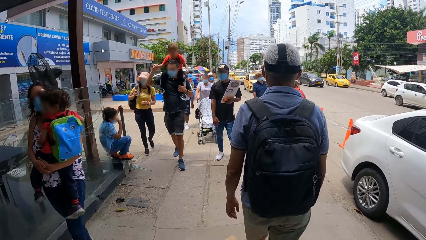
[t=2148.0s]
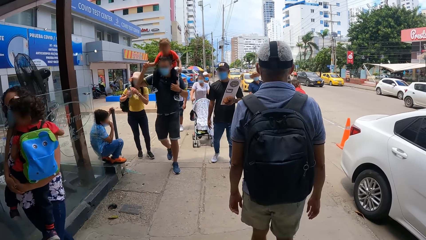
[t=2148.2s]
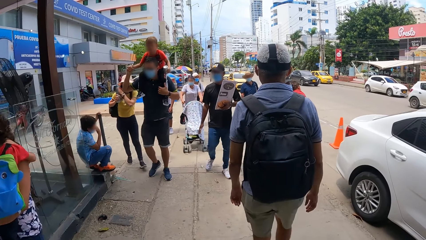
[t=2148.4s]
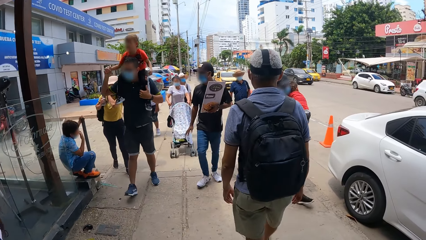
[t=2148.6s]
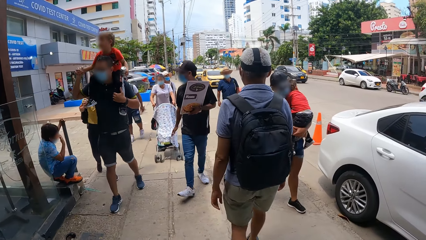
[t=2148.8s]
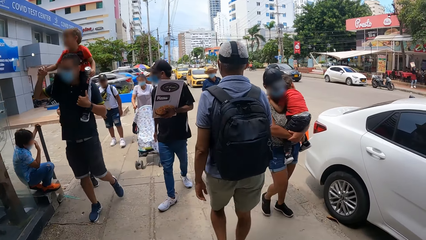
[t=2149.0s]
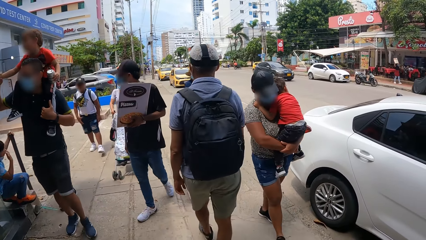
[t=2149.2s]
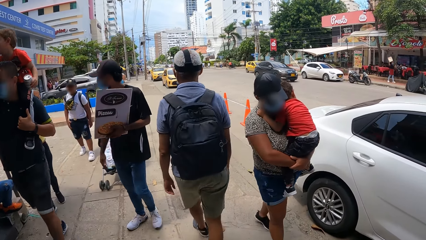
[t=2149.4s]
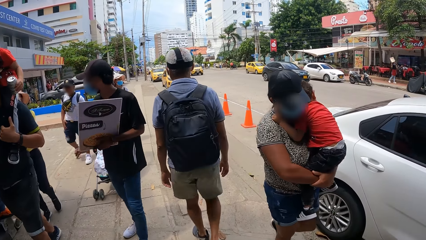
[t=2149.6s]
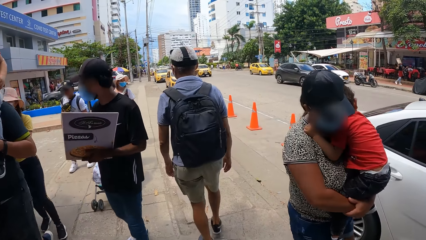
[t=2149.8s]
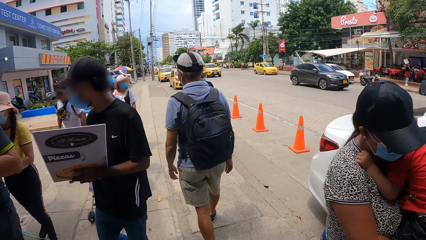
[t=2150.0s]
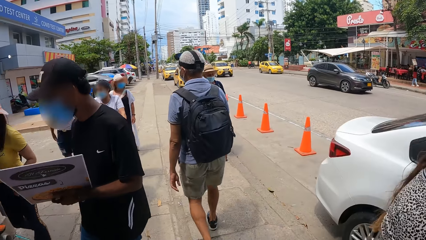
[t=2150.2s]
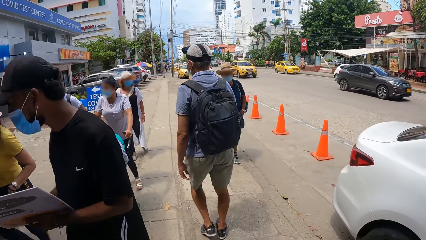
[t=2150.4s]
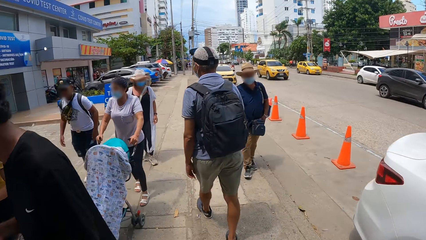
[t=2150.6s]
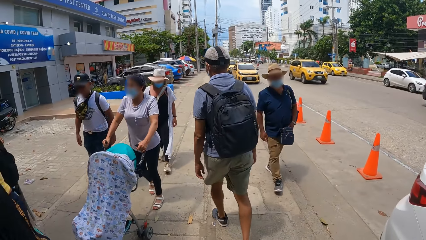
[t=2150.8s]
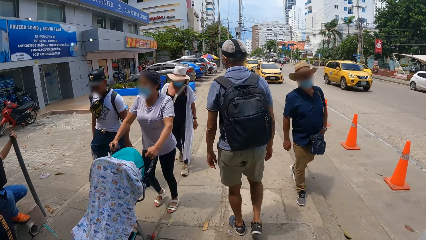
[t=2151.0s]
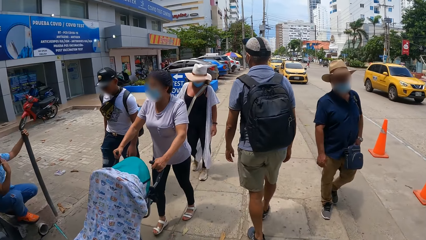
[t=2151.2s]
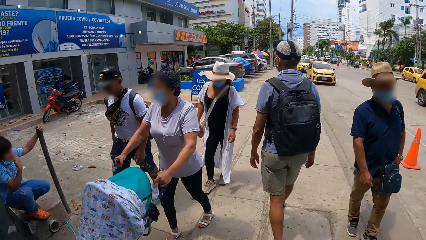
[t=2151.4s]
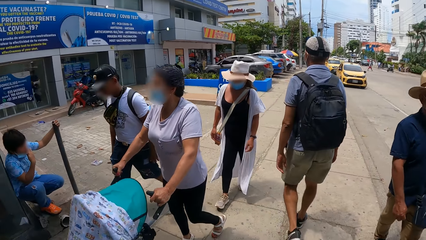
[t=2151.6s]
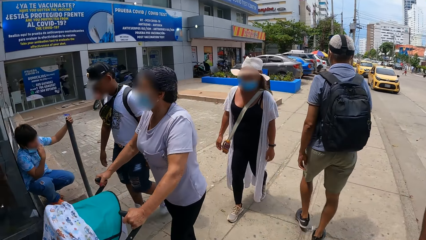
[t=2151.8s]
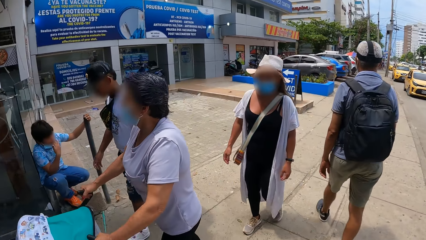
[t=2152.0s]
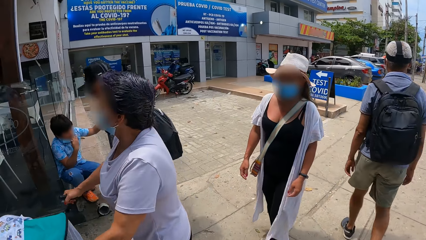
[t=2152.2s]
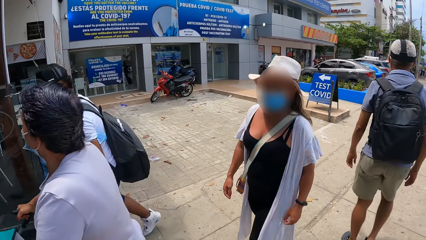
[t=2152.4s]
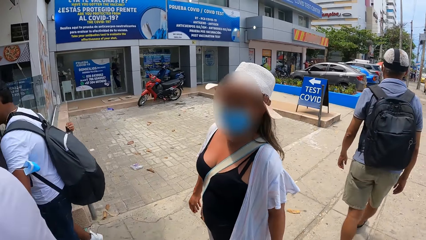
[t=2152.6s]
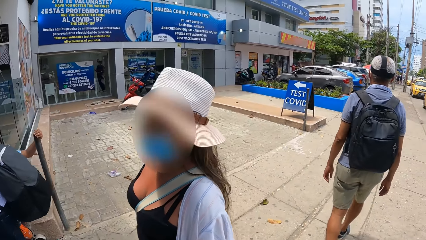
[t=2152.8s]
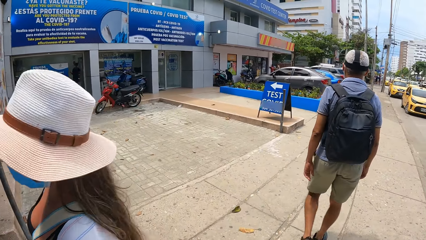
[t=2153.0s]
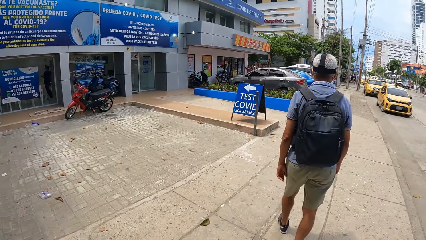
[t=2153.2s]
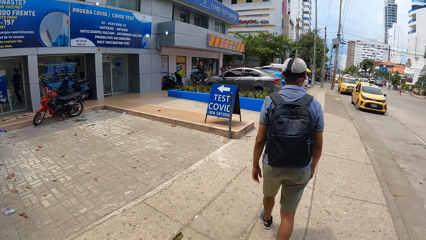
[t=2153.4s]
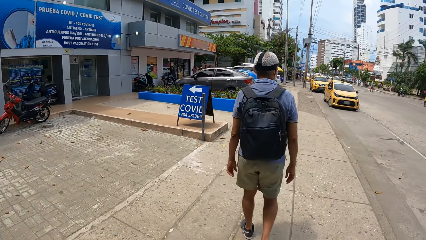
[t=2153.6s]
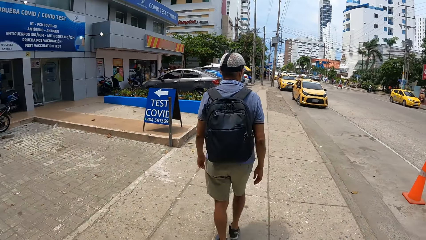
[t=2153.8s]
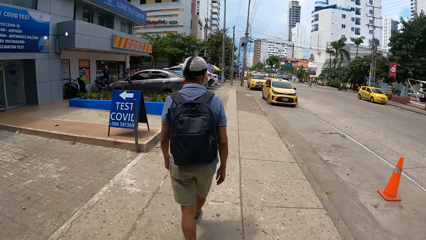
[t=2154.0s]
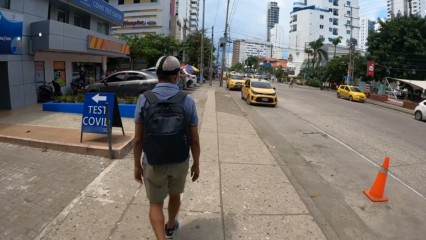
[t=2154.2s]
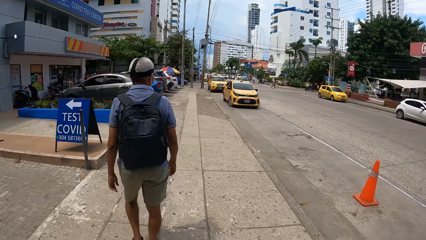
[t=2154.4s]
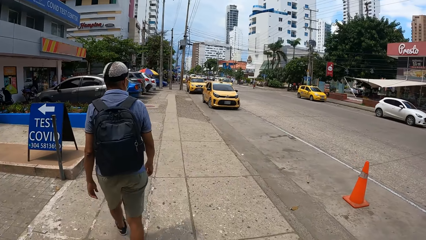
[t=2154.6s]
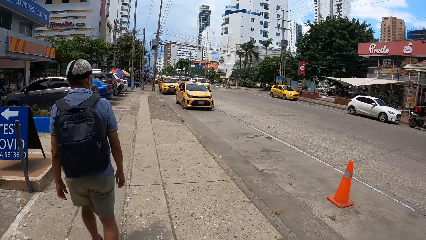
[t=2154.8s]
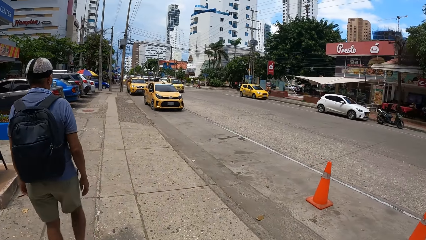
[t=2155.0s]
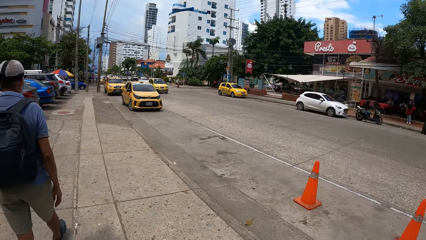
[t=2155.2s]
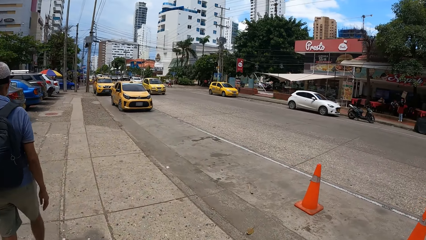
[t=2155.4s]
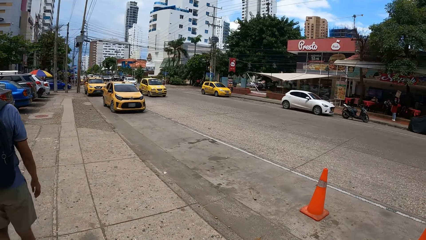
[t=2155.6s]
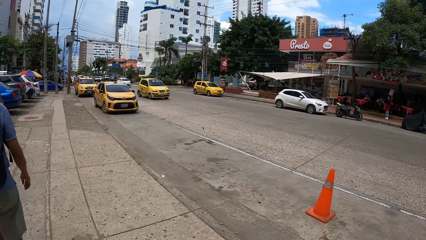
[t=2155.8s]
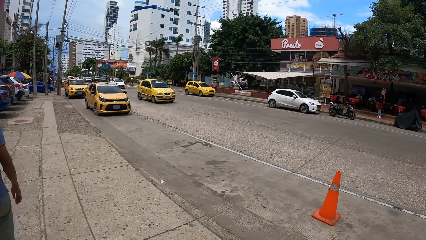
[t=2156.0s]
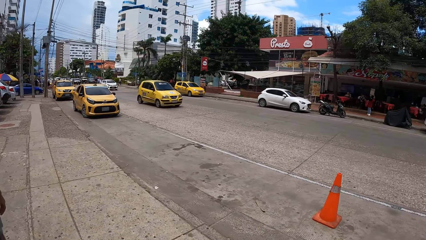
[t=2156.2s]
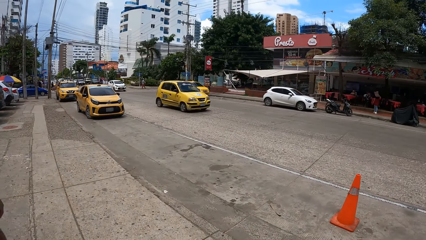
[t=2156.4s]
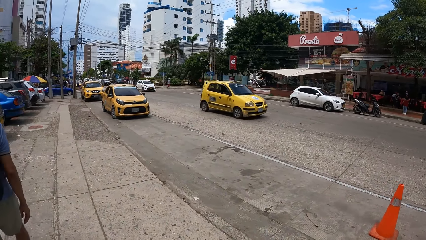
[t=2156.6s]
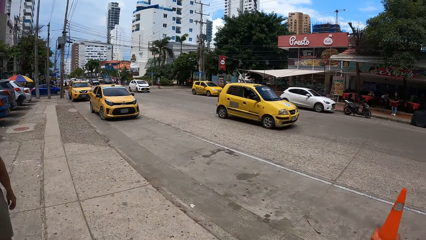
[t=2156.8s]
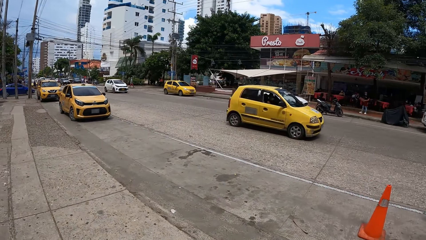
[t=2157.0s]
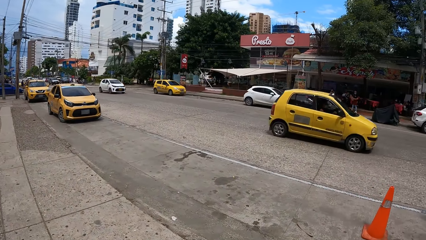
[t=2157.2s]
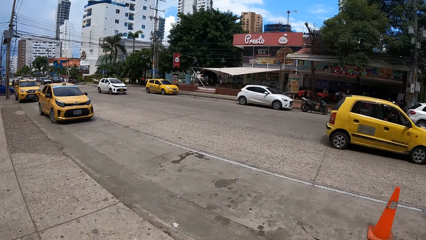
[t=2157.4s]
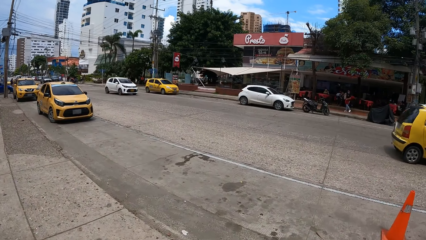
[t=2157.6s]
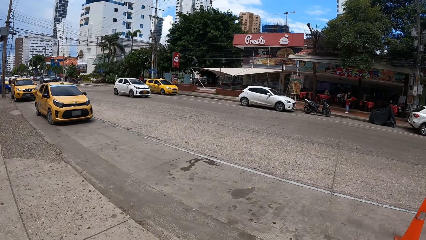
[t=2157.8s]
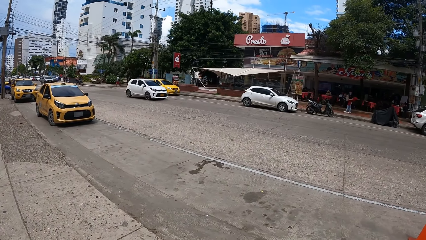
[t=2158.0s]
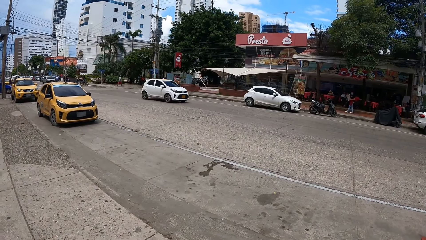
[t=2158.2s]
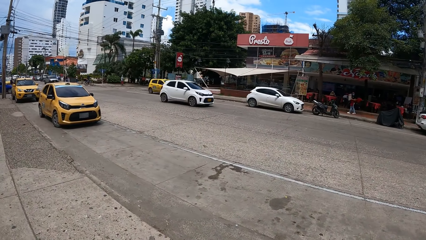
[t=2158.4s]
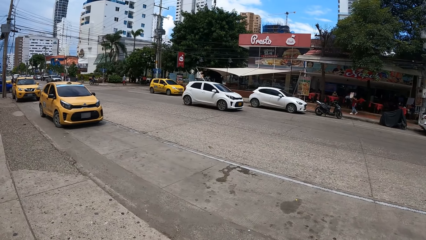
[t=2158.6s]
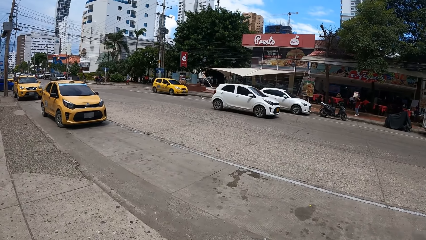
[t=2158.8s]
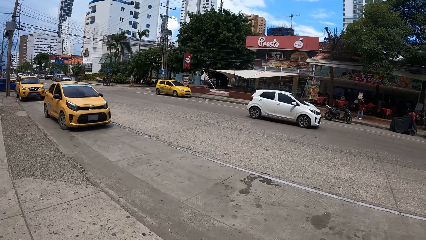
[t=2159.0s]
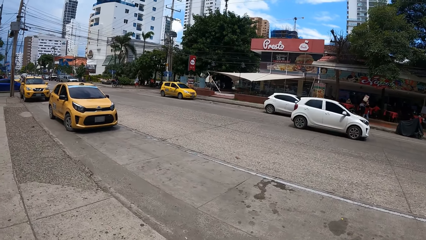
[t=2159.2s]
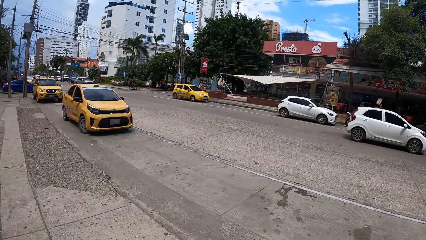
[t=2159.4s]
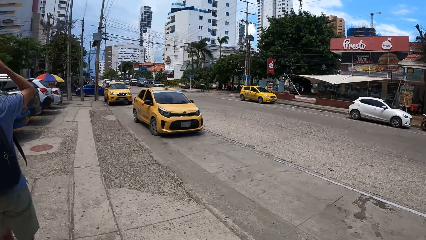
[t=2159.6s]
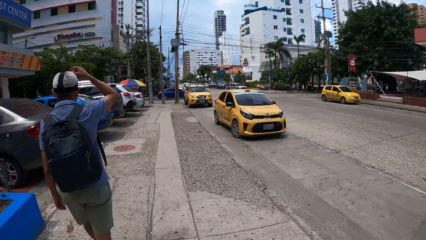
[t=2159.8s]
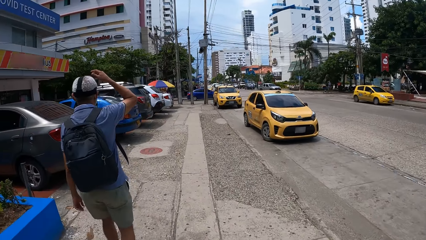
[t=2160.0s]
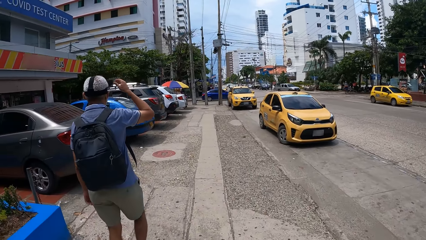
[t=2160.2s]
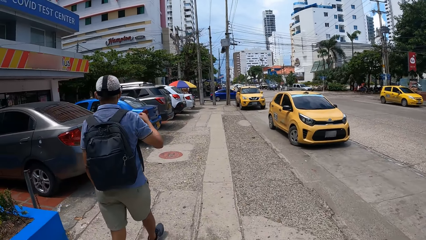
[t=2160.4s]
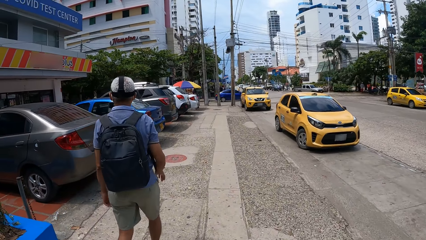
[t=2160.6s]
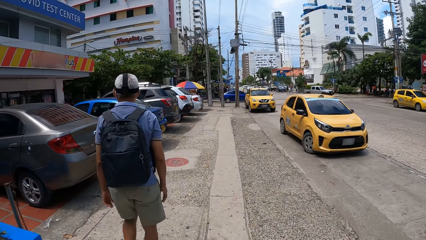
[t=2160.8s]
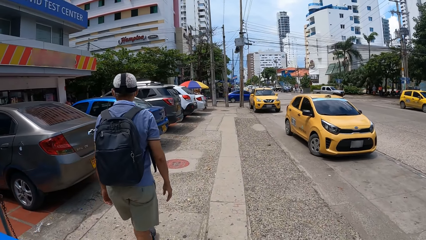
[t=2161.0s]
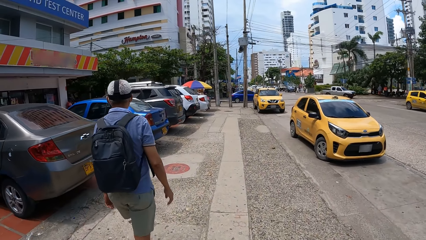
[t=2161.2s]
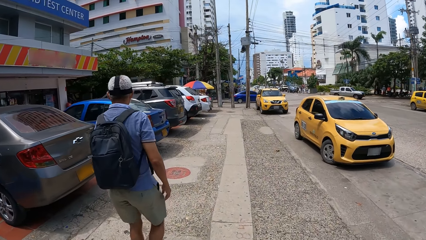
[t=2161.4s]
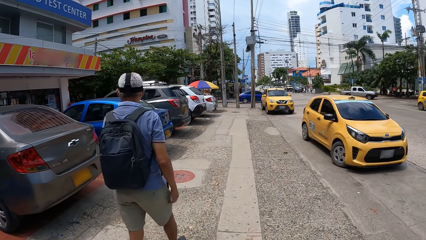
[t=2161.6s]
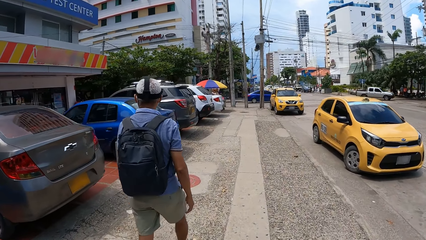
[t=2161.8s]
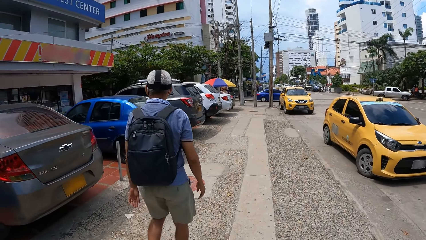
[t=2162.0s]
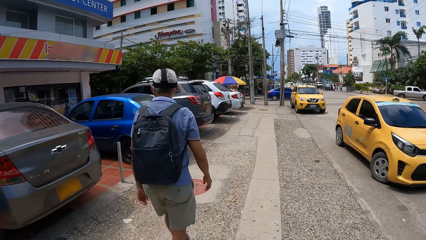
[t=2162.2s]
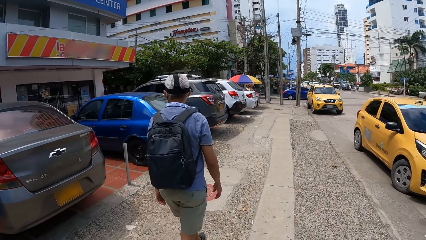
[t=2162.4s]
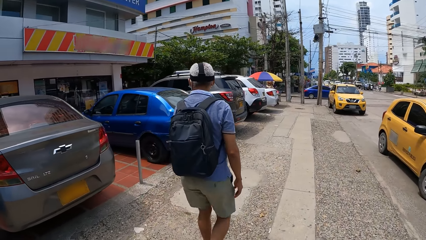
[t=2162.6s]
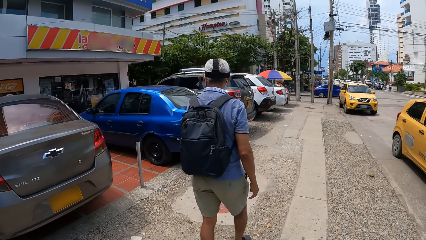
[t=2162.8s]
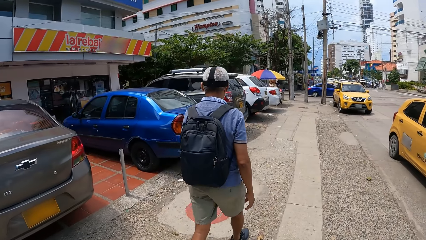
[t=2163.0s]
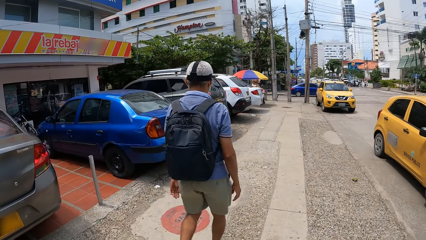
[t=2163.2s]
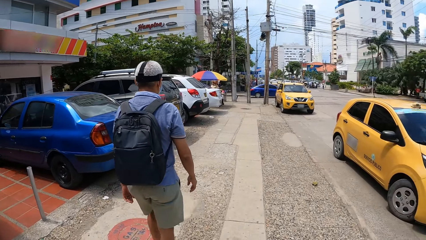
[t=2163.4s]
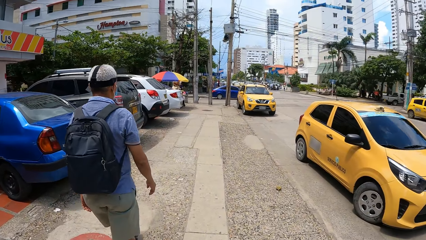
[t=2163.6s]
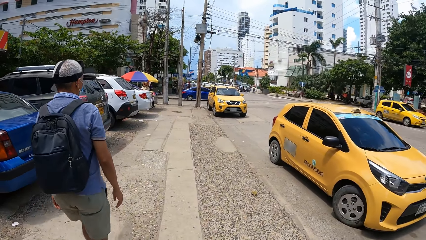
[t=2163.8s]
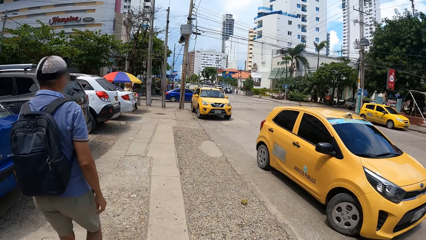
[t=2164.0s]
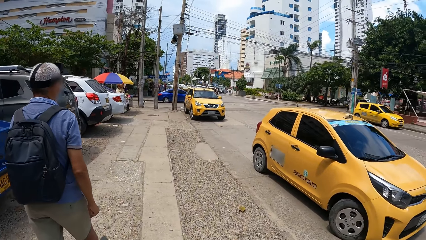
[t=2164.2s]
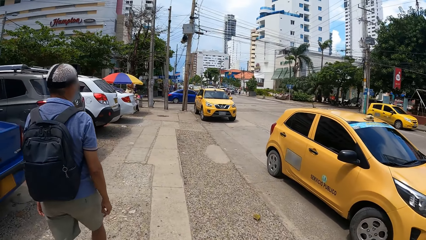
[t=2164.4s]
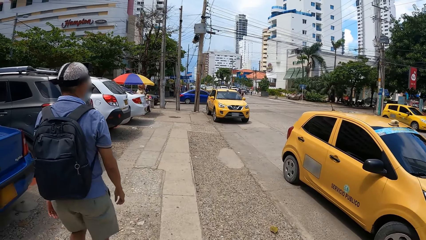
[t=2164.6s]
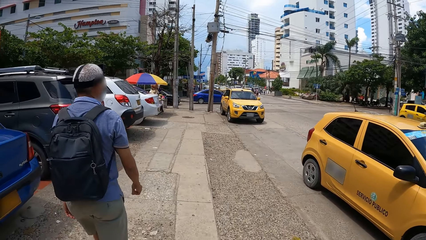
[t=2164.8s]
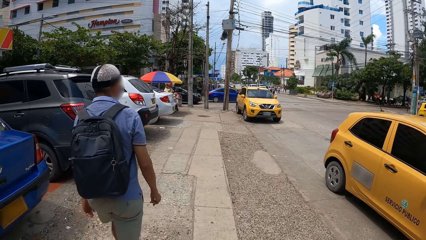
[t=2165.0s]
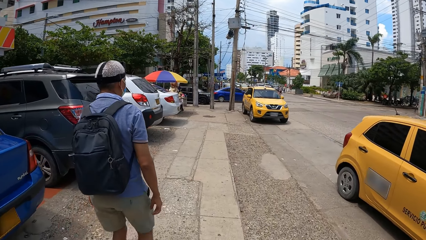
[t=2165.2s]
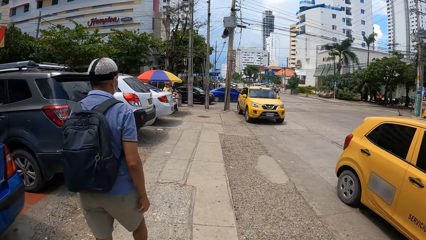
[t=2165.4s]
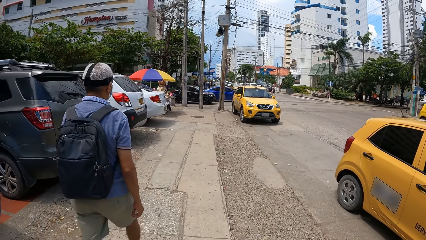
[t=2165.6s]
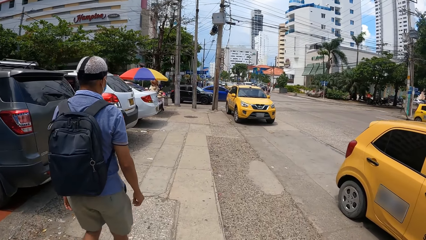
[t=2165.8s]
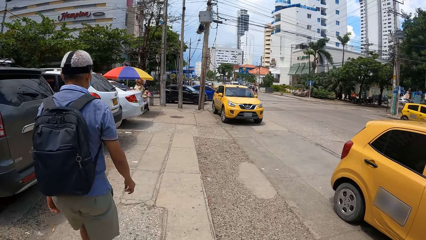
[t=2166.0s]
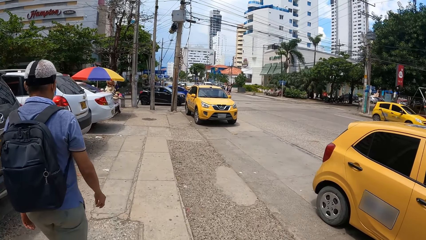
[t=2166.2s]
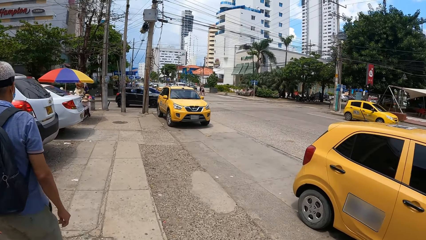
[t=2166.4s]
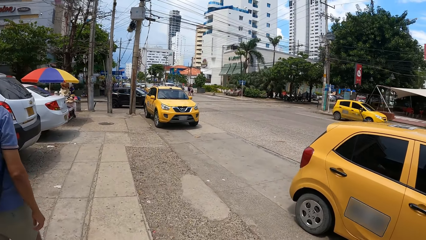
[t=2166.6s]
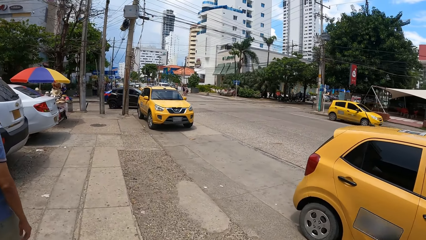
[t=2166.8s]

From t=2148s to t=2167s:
The camera wearer walks along the road. A man was along the road.
